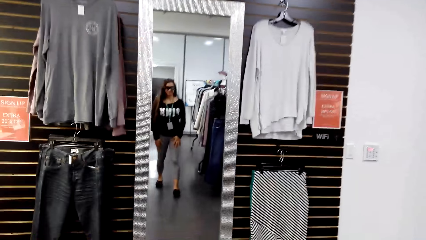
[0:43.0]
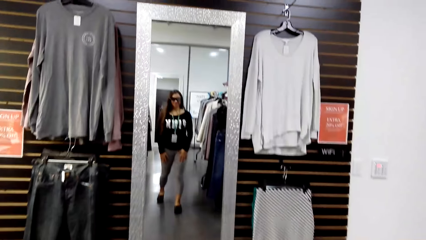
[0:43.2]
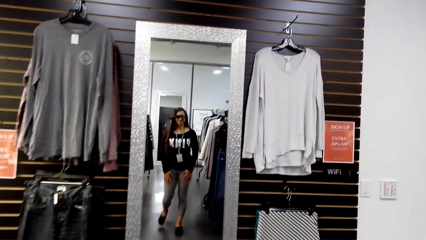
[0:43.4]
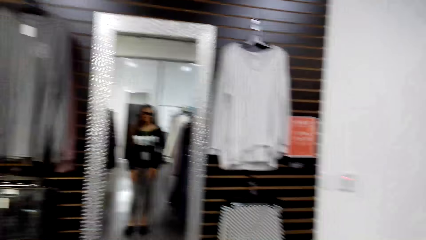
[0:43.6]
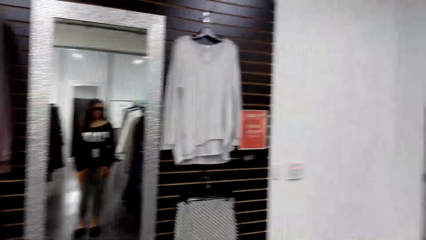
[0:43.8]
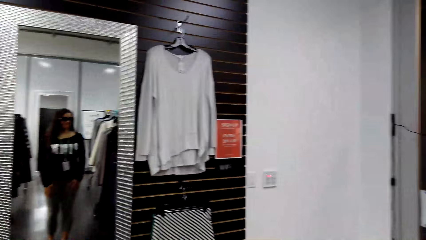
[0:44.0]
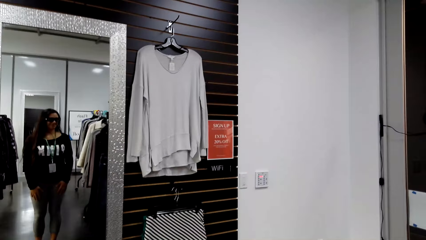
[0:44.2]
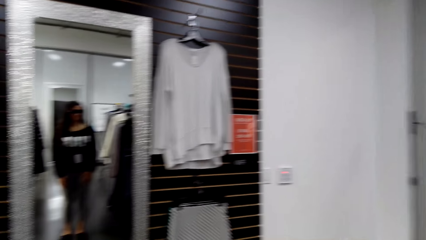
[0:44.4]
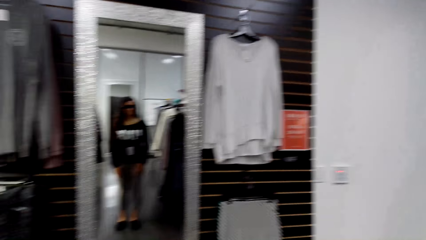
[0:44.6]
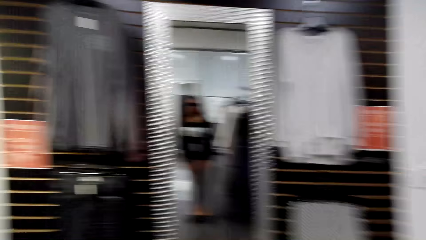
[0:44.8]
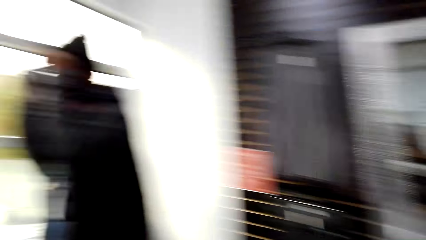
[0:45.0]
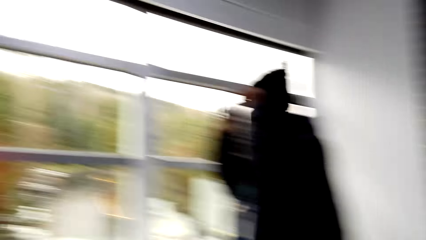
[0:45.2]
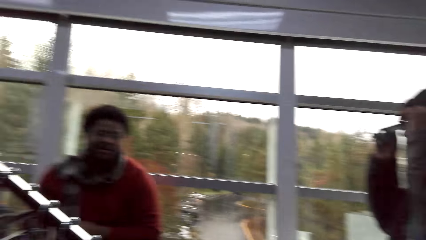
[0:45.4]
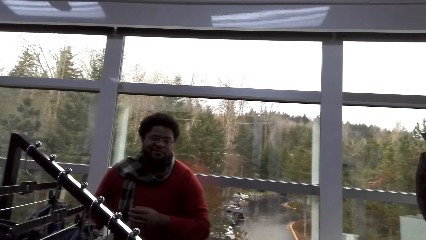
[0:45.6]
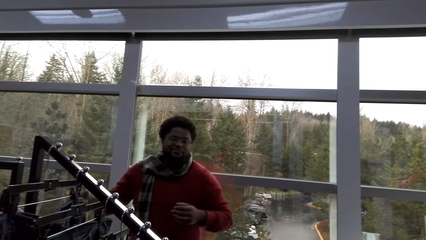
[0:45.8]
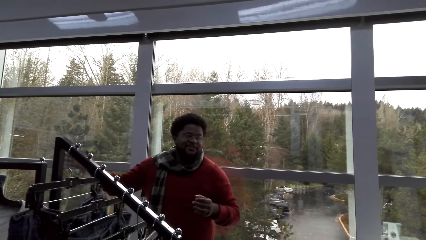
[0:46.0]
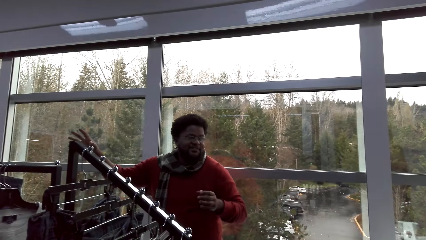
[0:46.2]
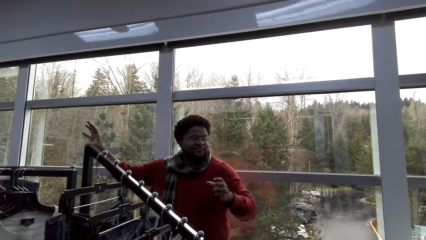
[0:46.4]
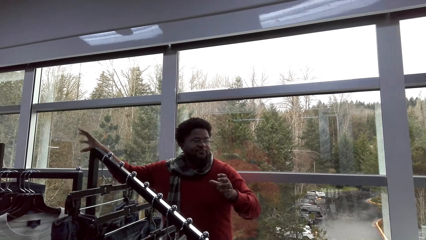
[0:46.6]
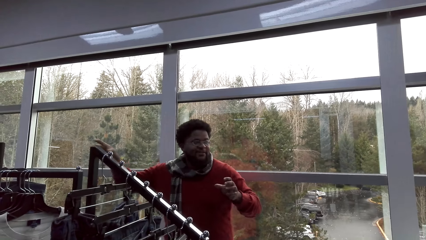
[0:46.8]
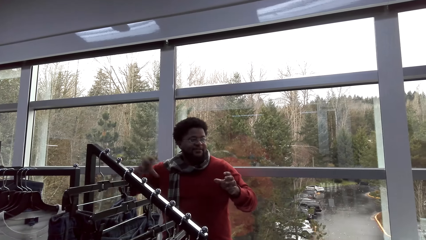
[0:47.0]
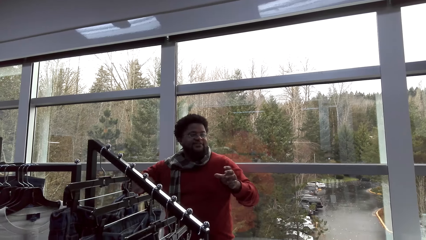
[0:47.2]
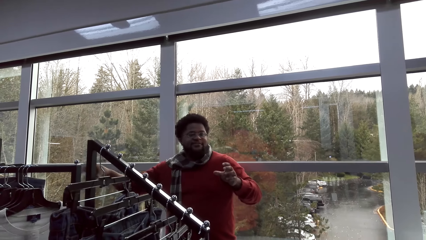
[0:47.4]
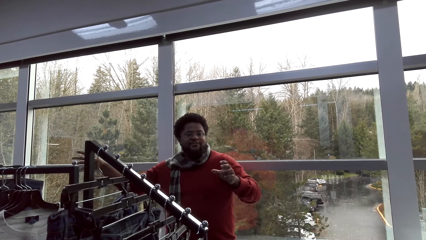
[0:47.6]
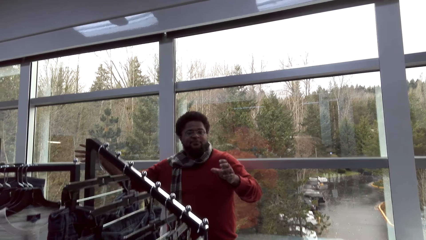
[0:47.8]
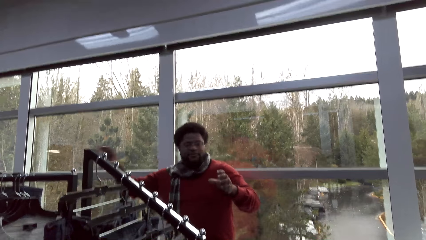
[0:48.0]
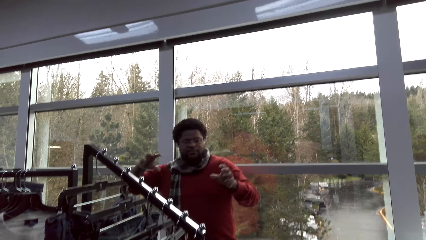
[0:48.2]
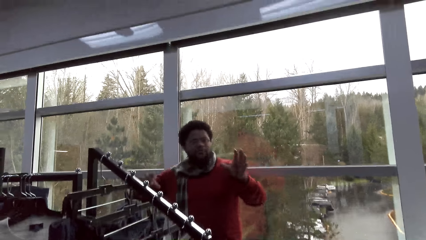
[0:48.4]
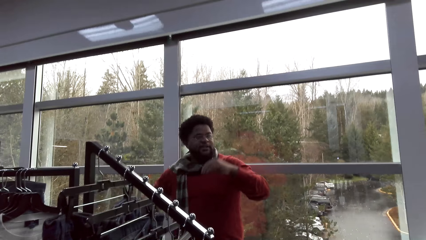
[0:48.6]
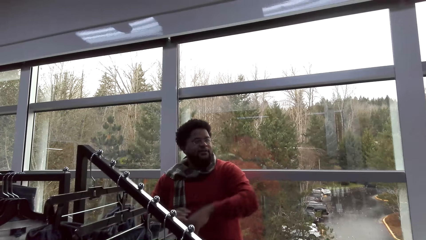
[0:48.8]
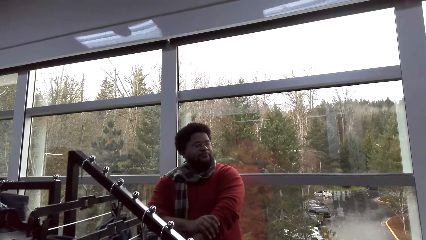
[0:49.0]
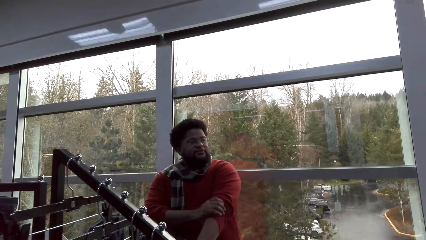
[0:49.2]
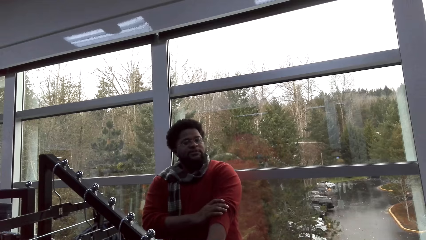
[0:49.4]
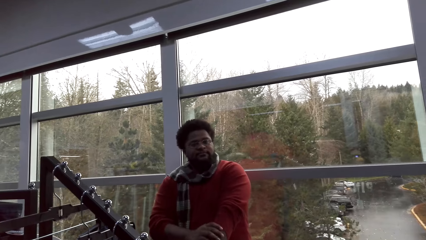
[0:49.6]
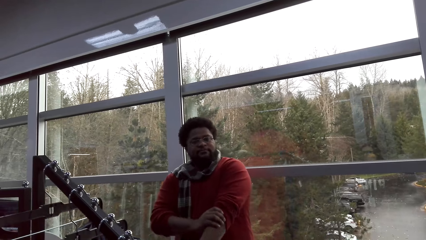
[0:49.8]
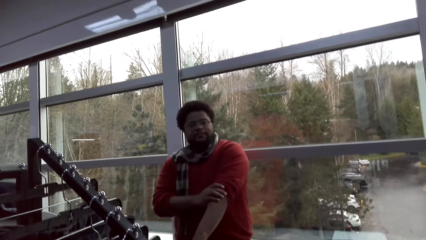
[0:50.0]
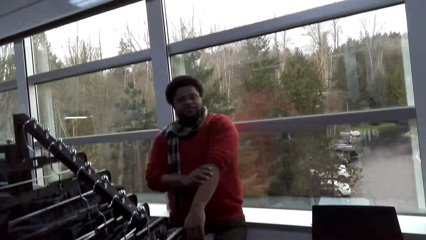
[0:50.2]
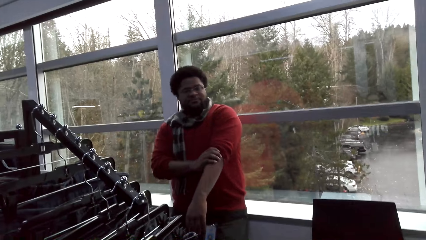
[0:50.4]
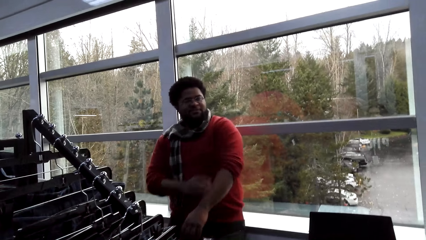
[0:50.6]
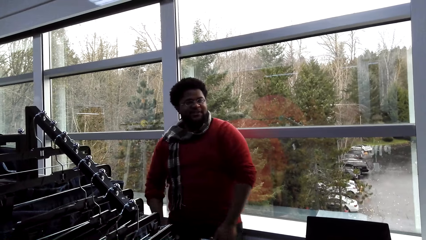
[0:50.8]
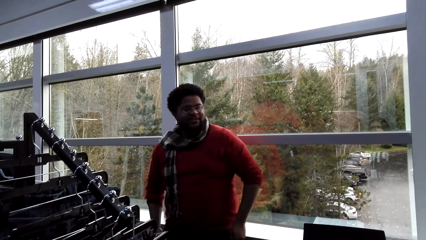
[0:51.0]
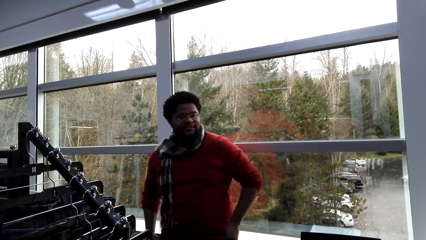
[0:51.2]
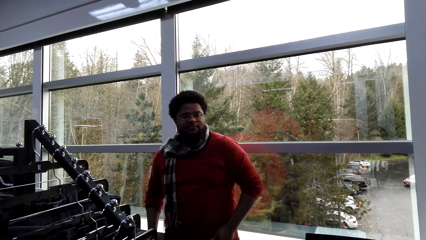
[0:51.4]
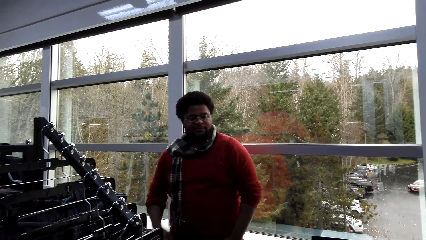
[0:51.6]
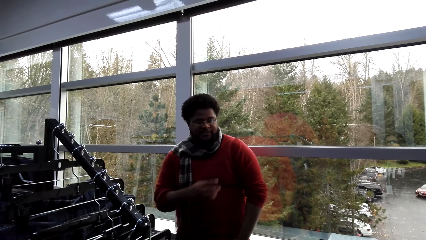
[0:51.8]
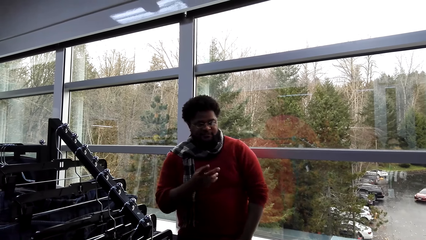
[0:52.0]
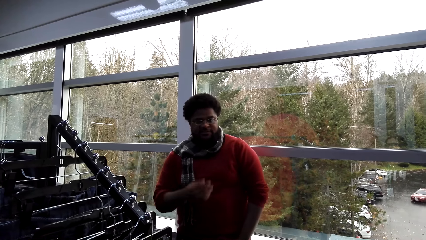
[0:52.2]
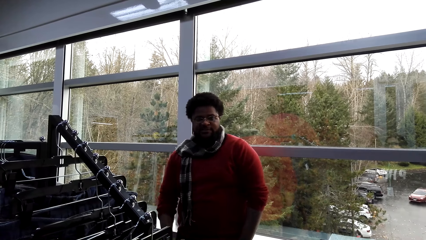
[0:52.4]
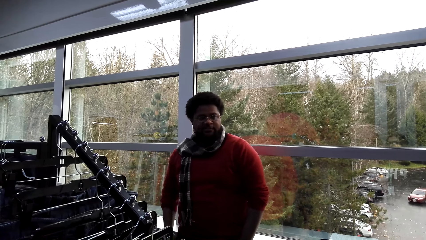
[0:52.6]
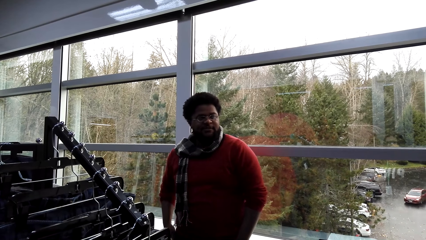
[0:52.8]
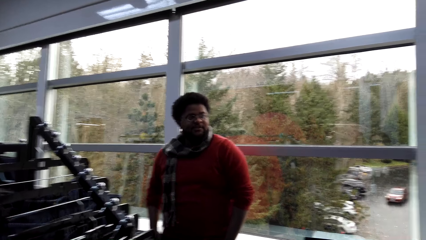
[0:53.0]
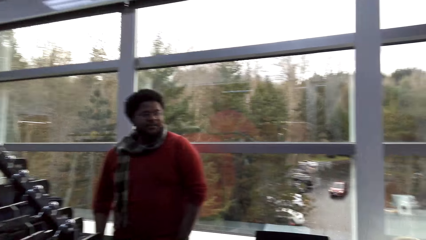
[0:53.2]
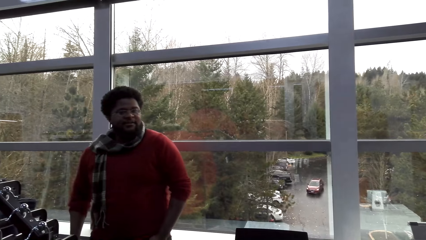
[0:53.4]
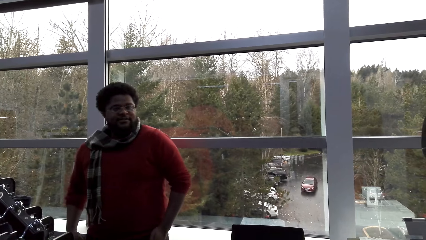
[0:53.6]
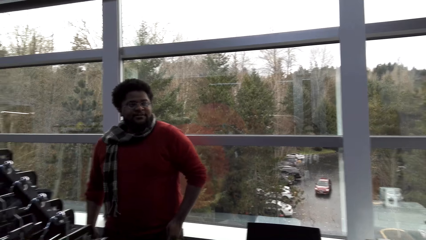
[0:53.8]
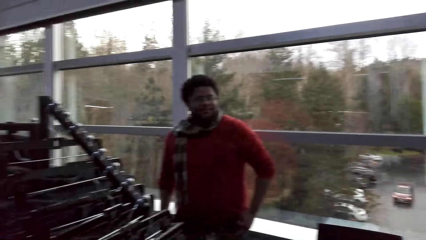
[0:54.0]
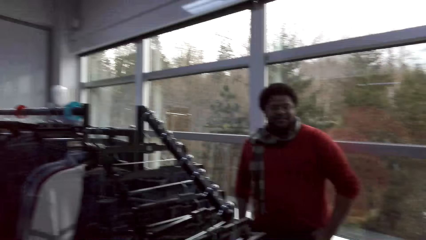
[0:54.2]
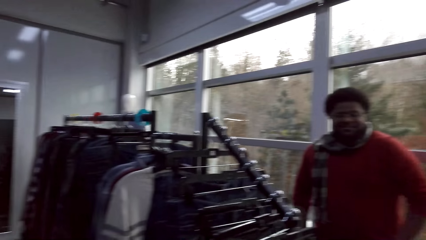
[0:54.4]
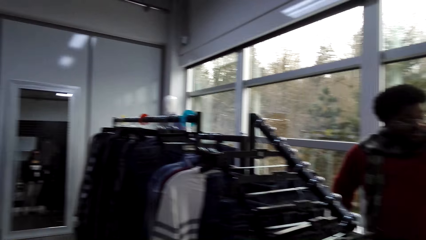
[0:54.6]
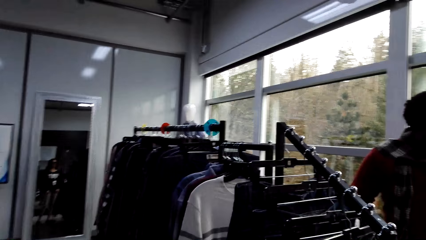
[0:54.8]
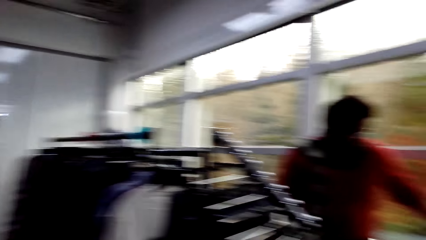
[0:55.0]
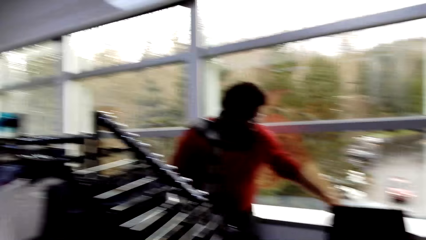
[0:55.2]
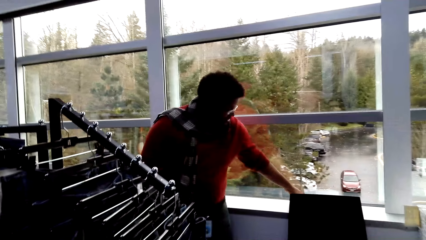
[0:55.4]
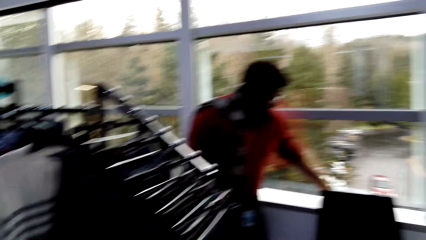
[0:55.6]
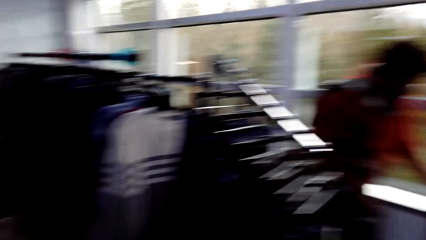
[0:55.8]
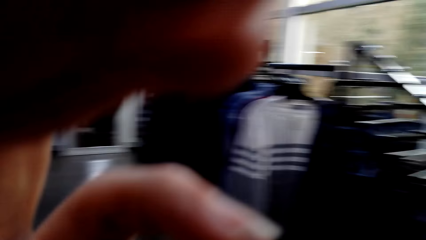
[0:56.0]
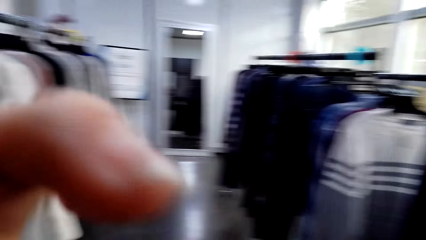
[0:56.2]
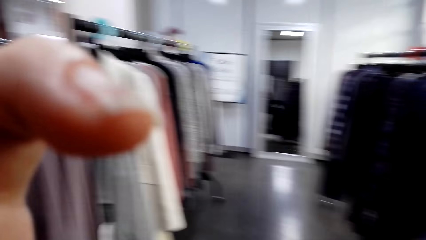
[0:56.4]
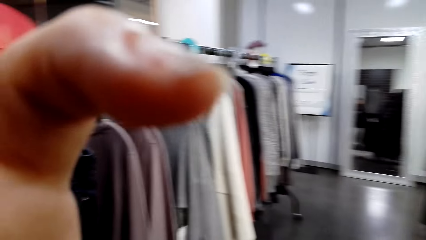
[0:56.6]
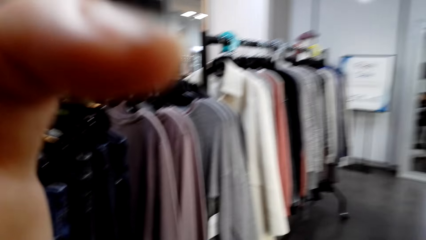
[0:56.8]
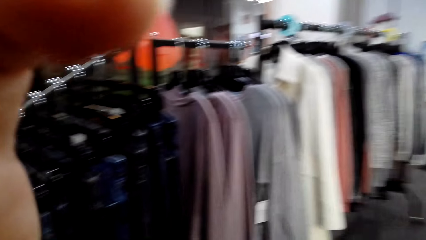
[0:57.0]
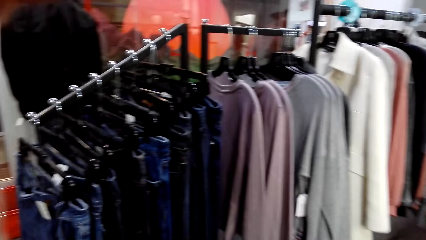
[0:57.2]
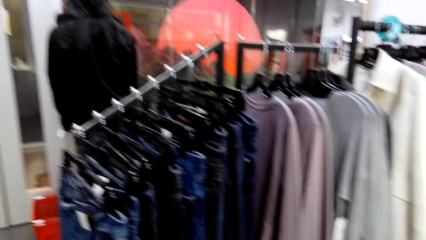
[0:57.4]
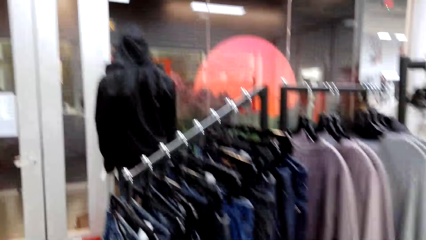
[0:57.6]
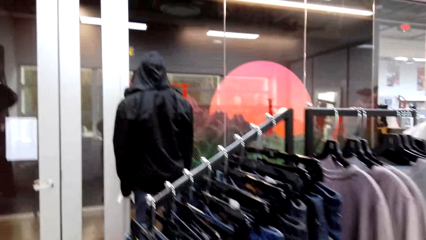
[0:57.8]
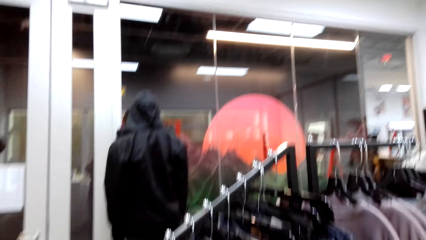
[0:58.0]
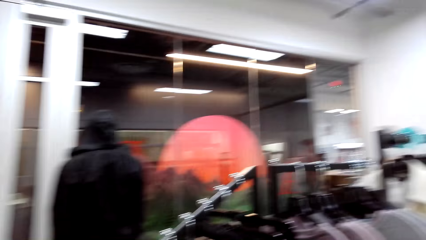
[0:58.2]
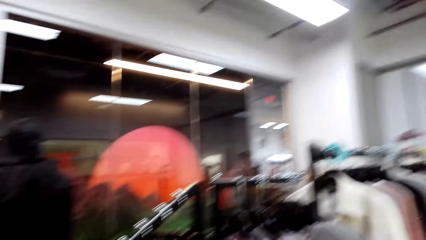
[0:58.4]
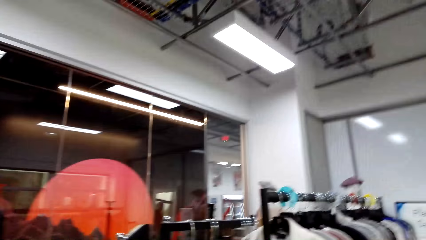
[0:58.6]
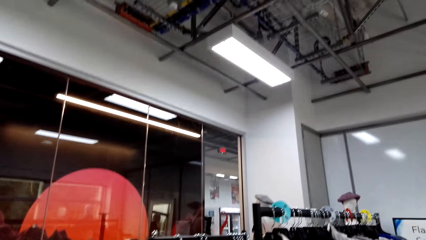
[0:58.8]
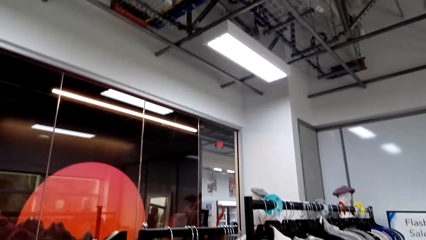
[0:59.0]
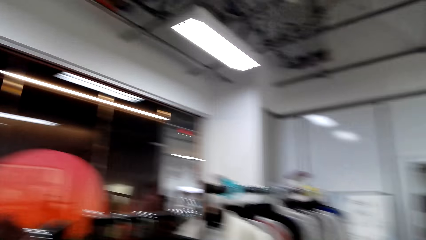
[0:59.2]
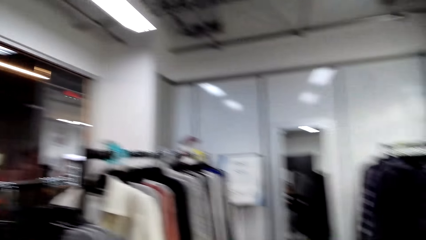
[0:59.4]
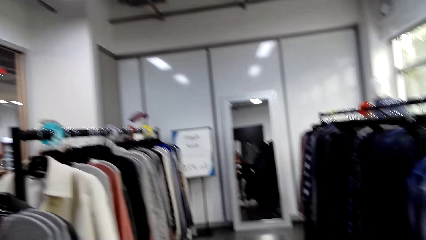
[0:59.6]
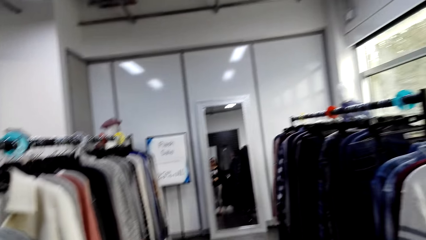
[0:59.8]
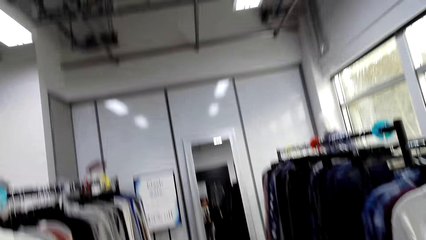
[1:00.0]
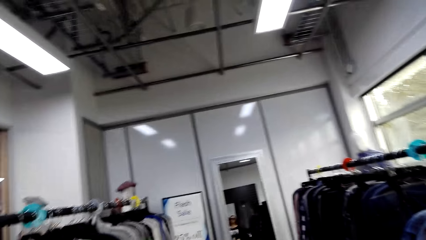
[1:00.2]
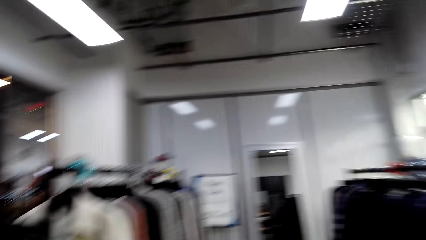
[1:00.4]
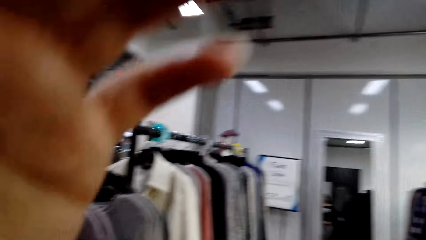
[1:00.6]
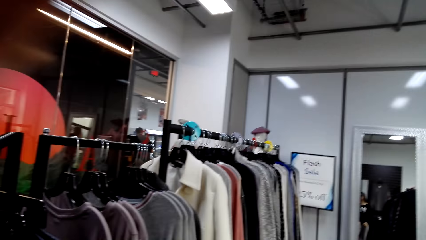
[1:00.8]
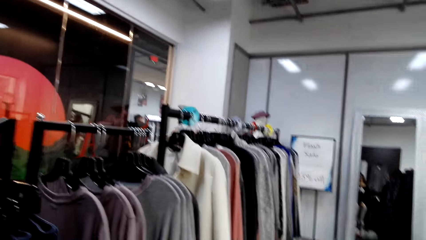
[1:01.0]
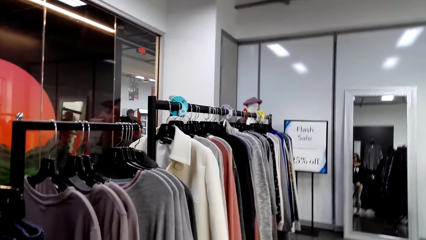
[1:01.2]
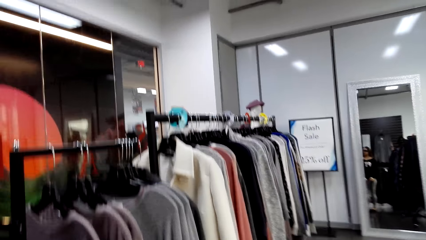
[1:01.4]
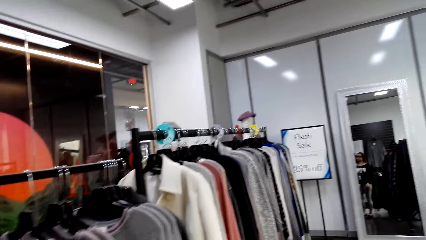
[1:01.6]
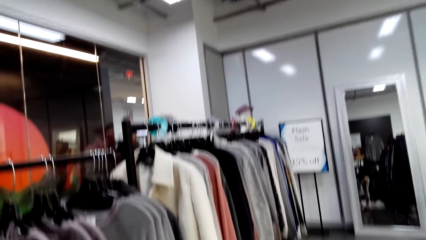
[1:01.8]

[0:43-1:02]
The camera wearer walks to the mirror. They look at a man. The man answers a woman. The man gestures at the camera wearer. The man pulls his sweater sleeve. The man gestures at the camera wearer. The camera wearer looks around the boutique. They adjust the camera. They look around the boutique.
